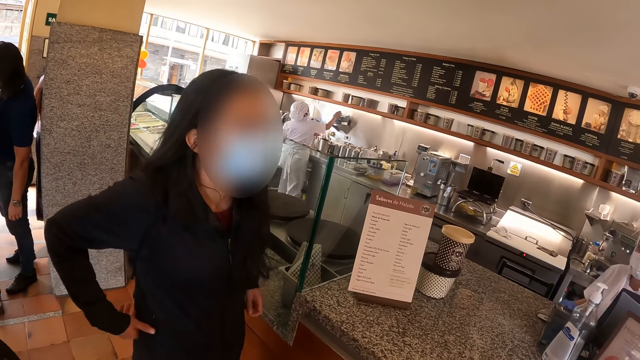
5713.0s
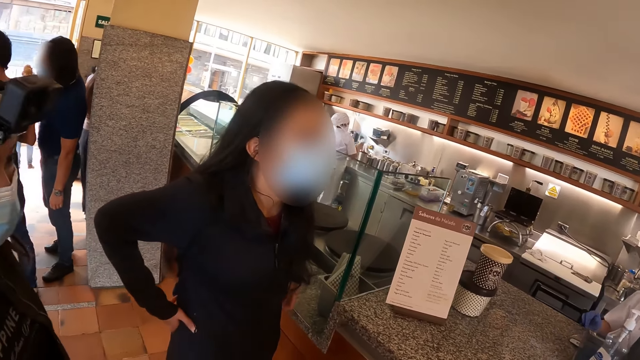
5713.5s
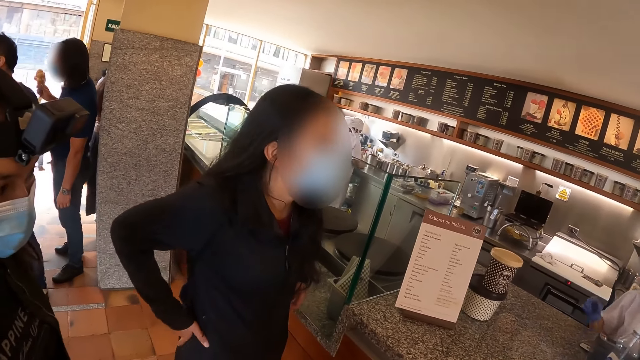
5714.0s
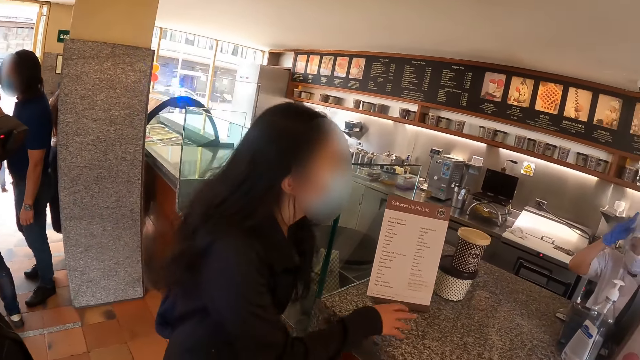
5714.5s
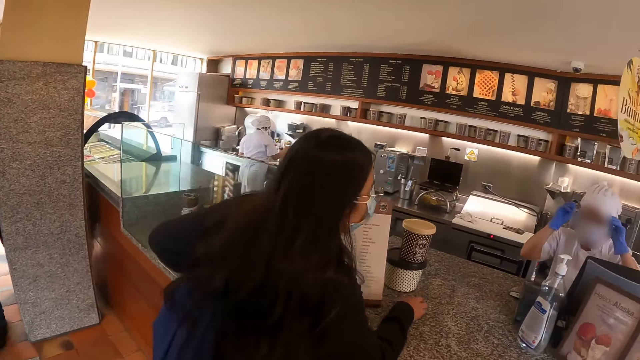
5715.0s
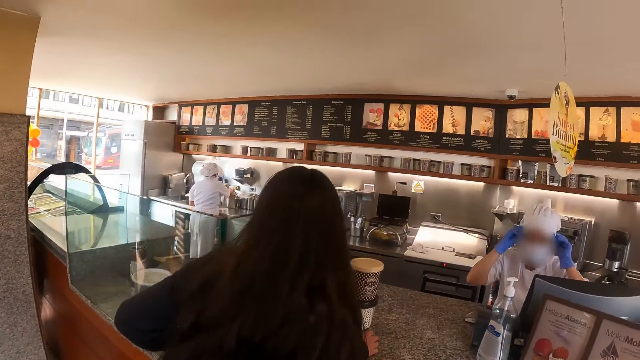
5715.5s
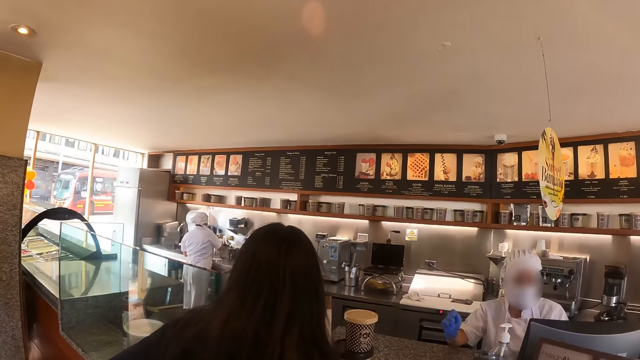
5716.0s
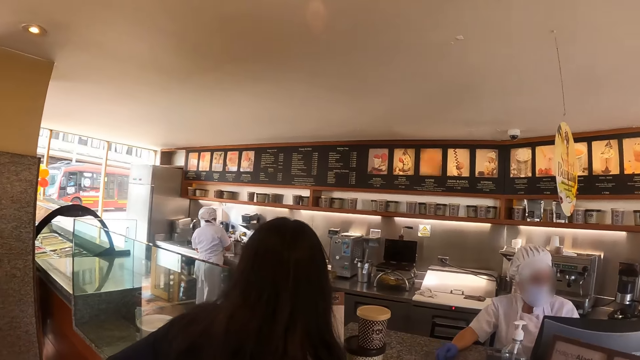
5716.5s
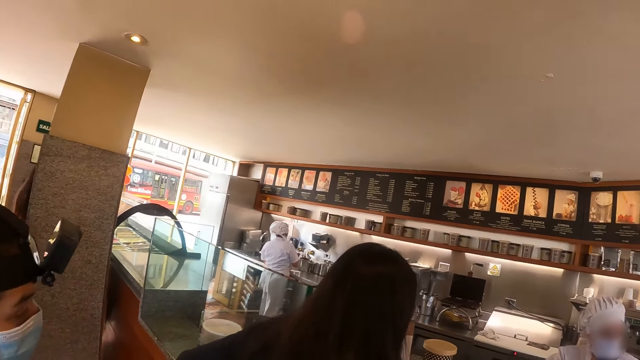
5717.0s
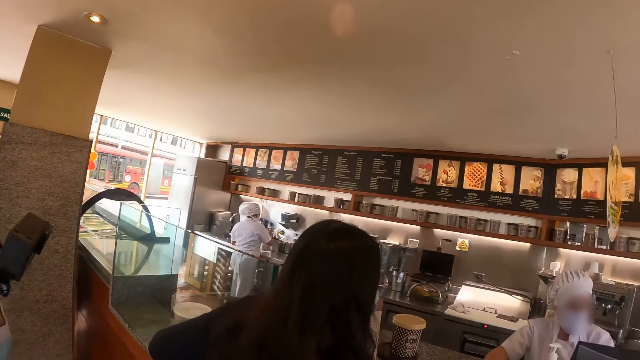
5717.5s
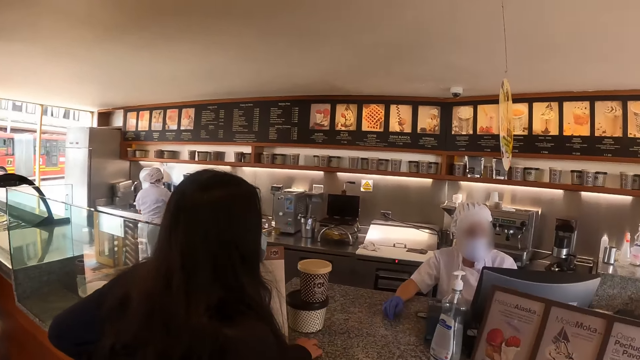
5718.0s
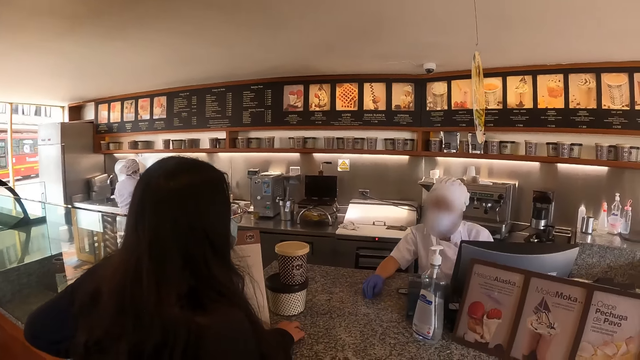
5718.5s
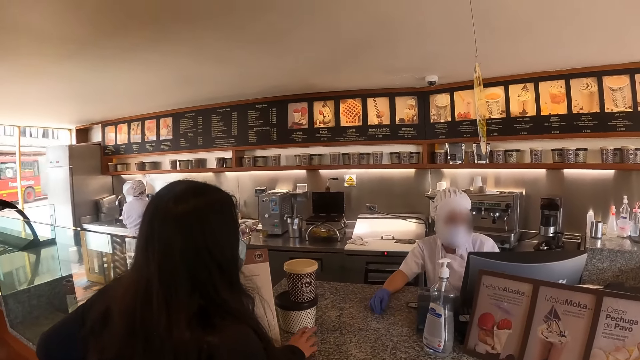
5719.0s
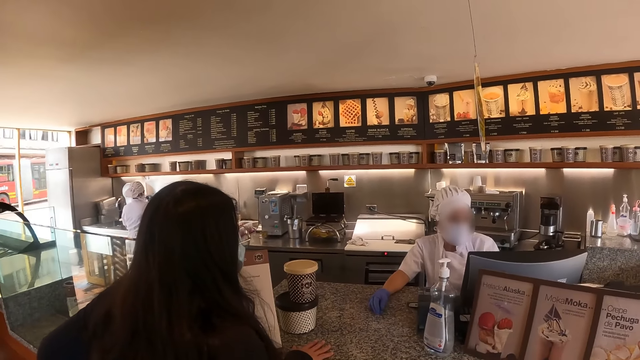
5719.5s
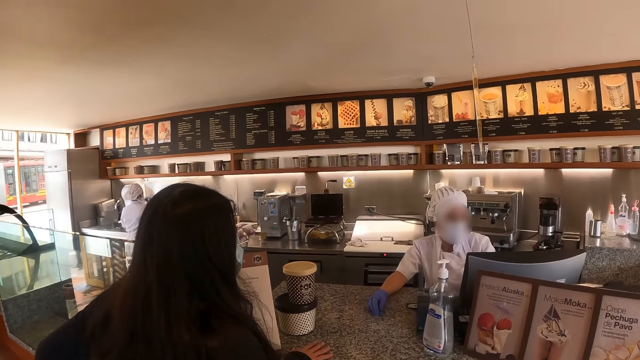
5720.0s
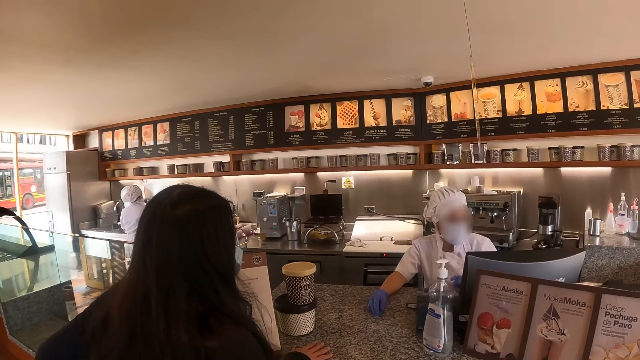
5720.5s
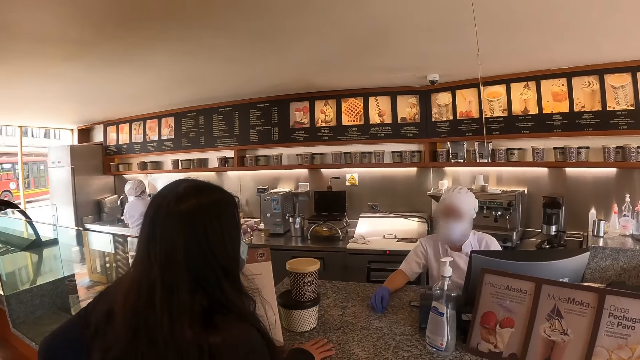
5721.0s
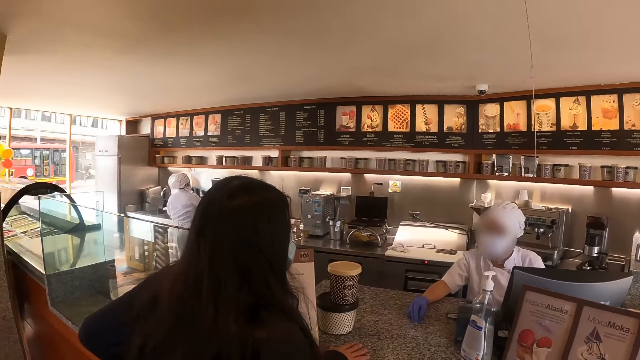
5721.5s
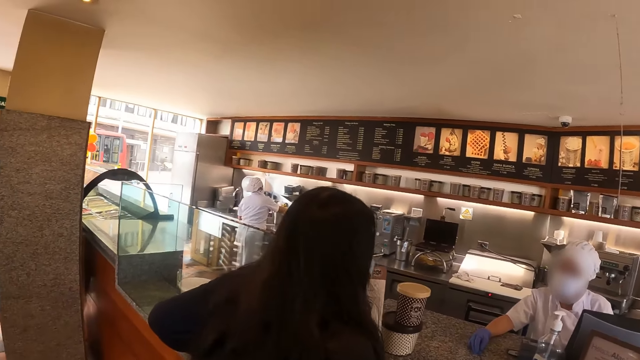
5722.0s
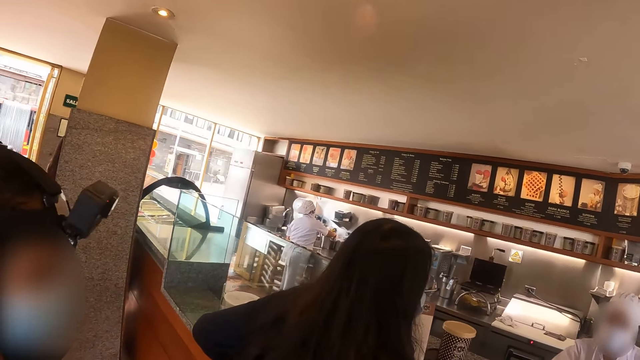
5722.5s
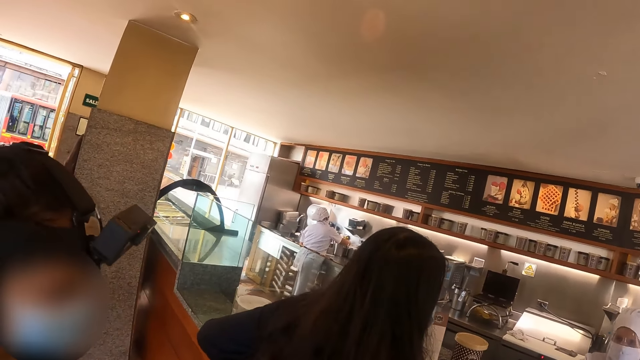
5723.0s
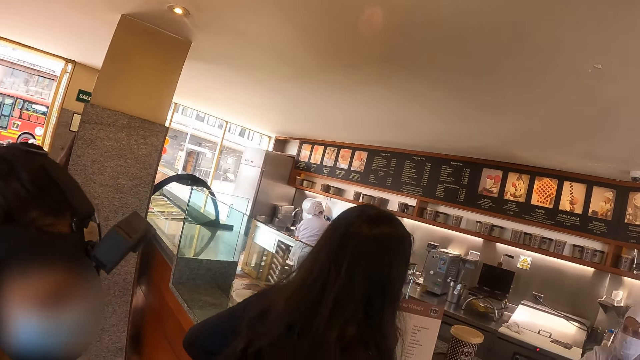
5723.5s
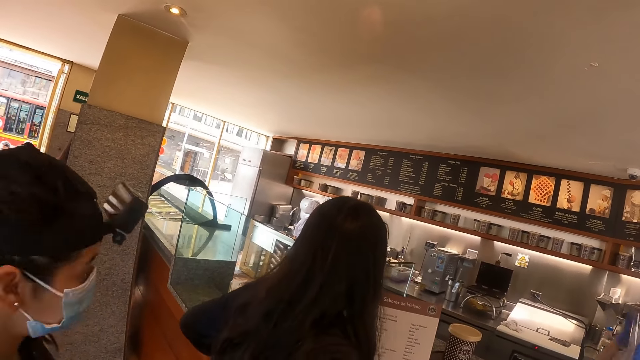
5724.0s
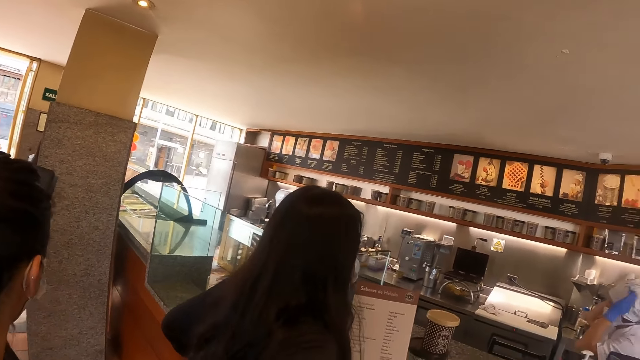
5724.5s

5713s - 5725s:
A woman converses with a baker.

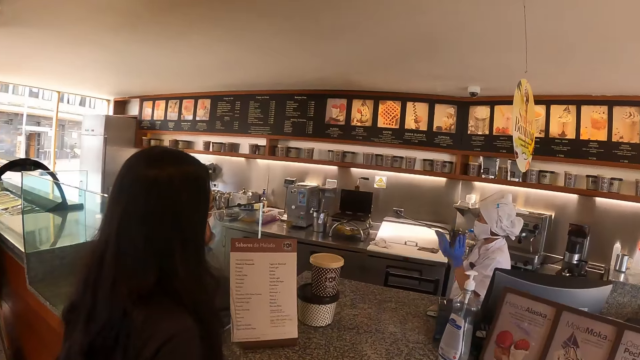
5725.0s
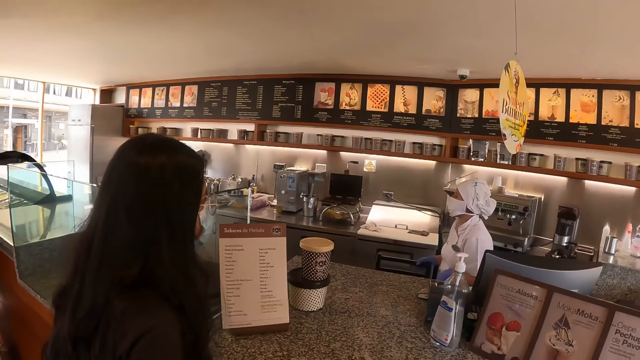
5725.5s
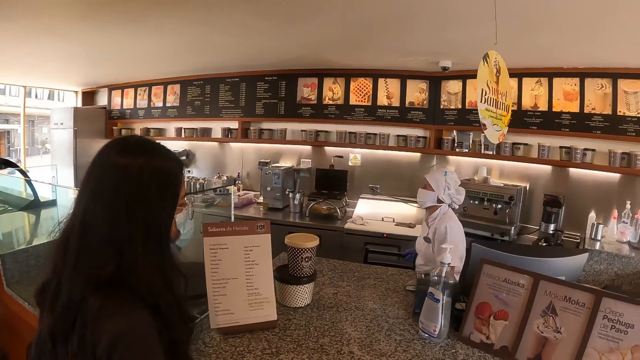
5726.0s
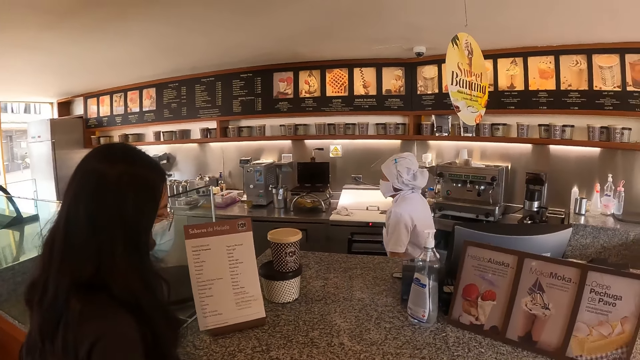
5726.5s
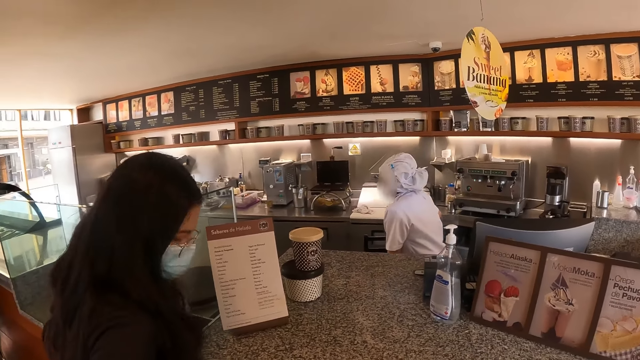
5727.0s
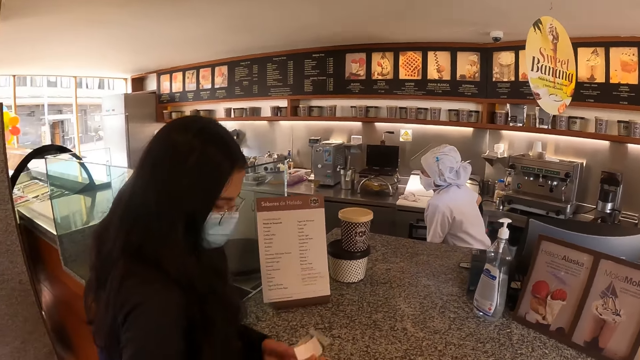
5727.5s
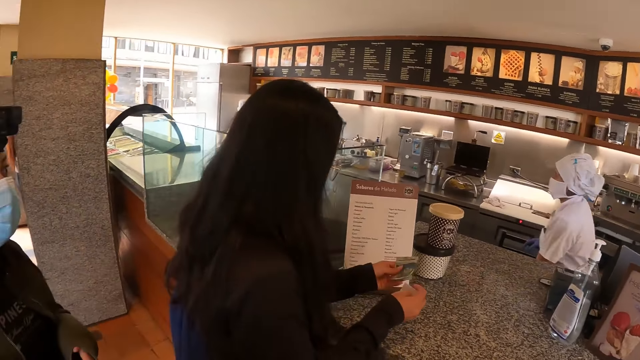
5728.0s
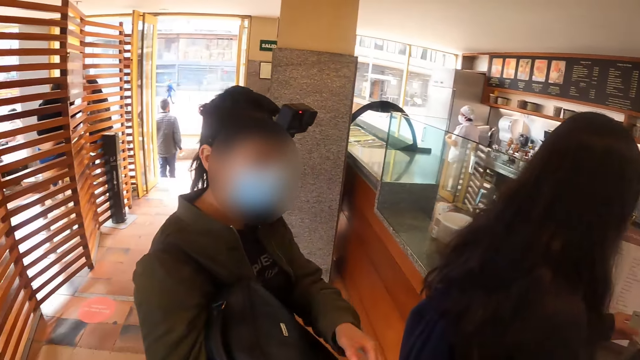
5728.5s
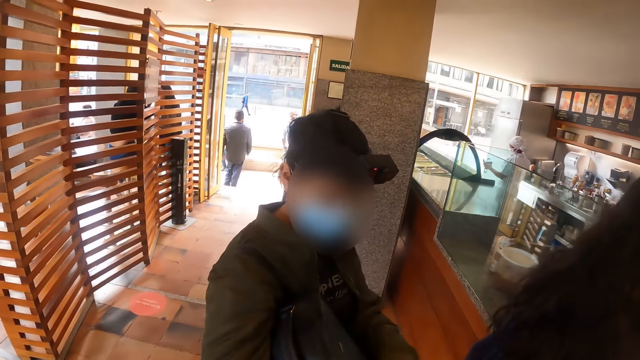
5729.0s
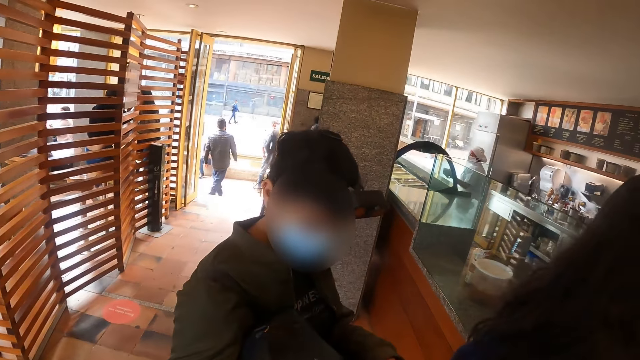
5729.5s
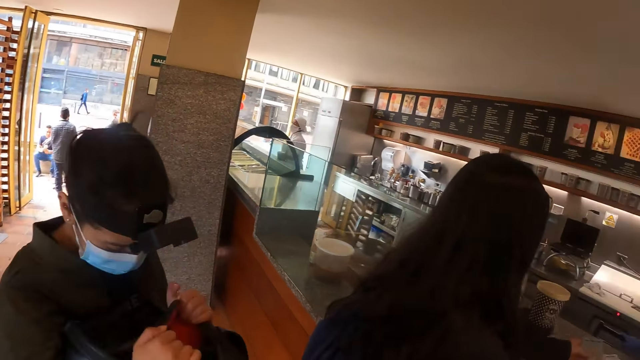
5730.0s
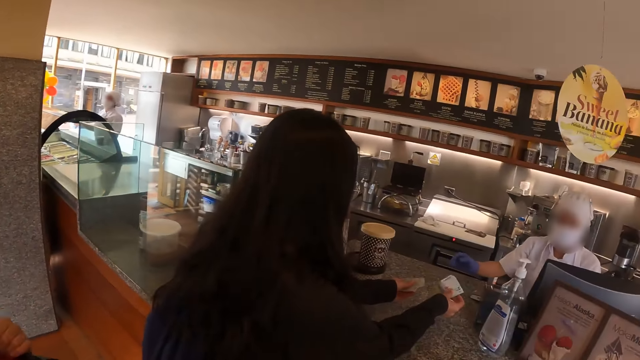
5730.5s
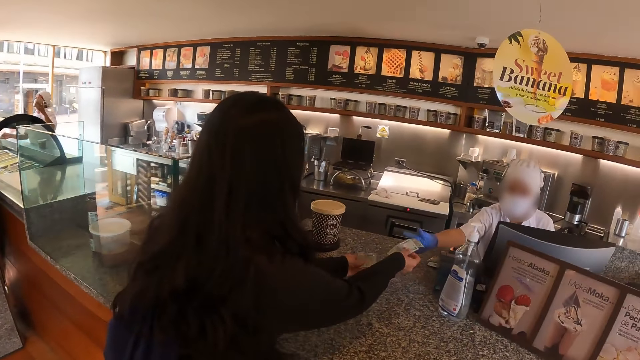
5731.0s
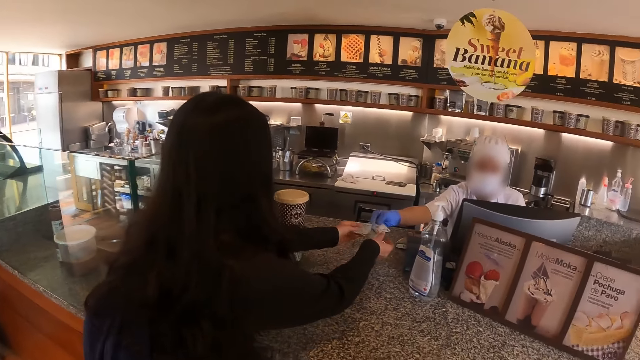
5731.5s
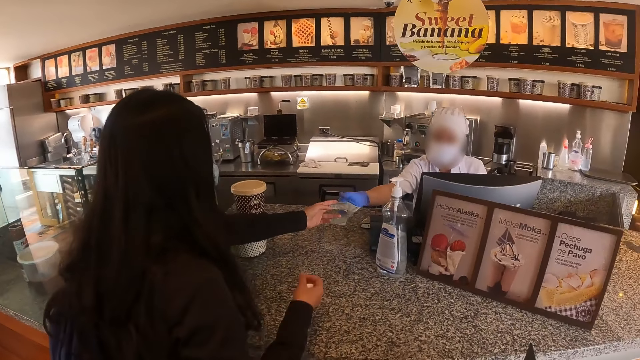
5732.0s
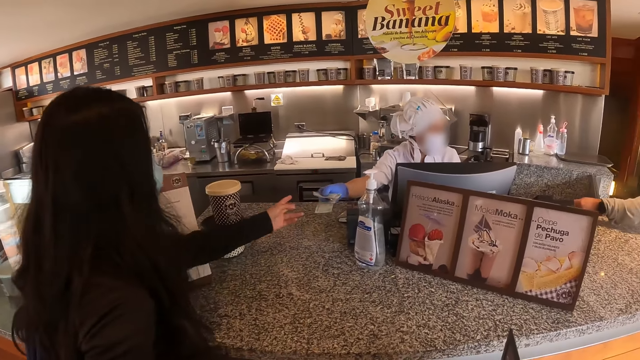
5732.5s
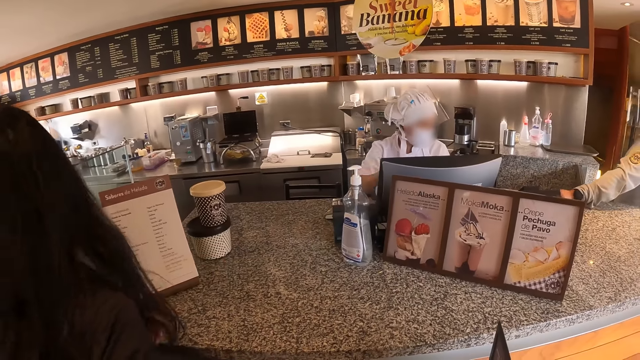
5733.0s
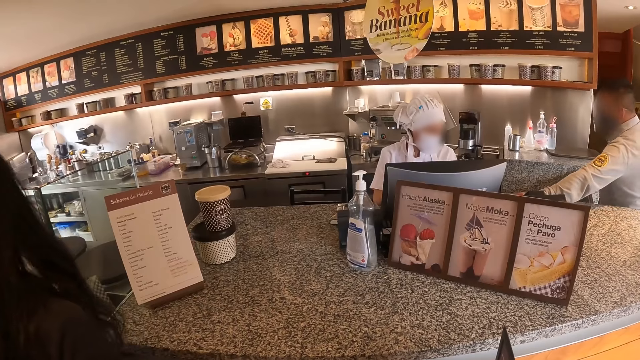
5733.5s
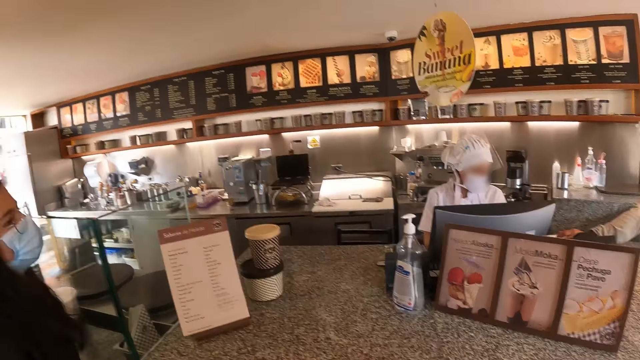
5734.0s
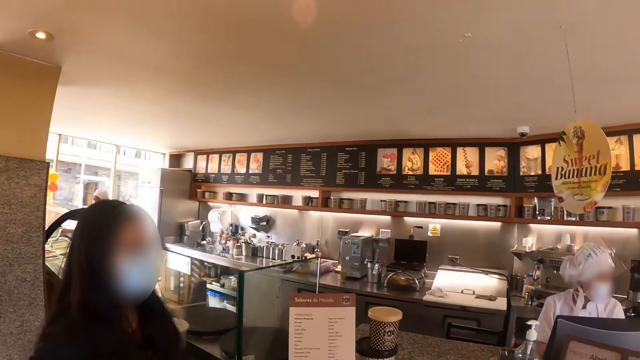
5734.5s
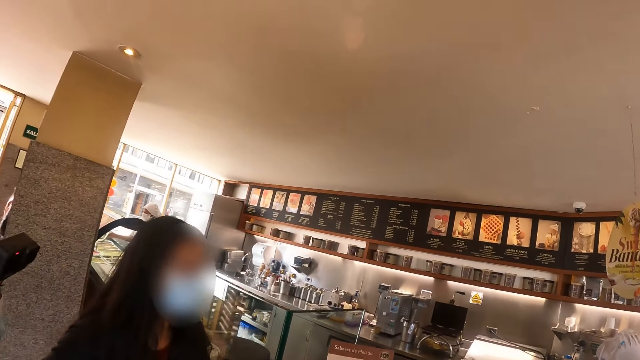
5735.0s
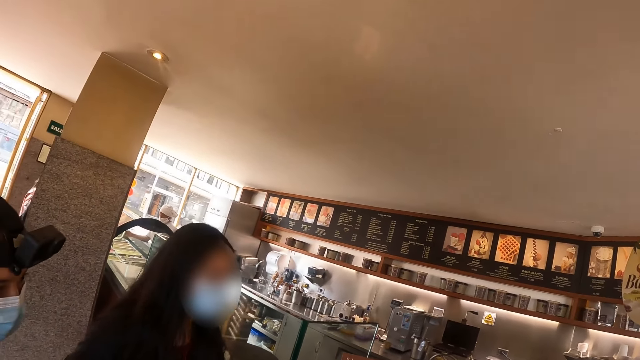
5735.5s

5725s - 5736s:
A woman holds money on her hands. A person looks in a bag. The camera wearer looks at the woman. The woman gives money to the baker. The baker takes the money.
